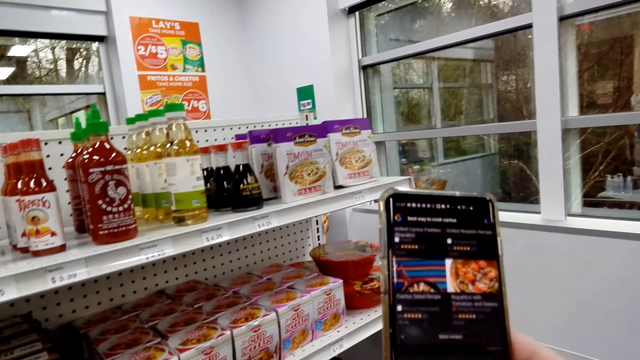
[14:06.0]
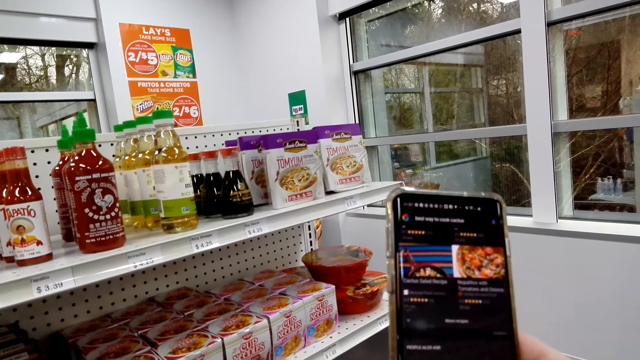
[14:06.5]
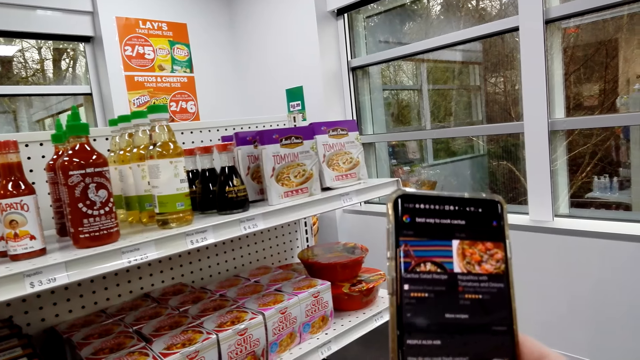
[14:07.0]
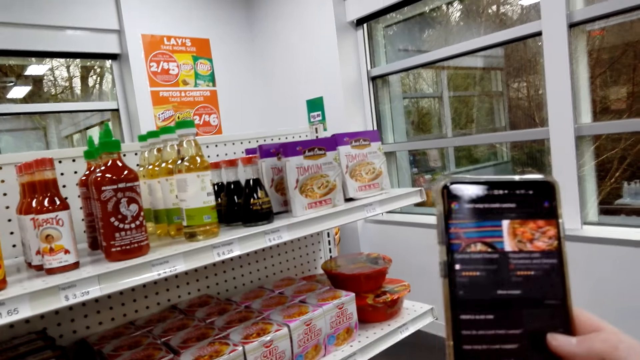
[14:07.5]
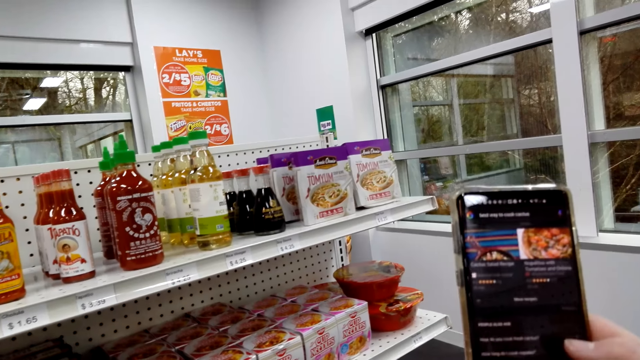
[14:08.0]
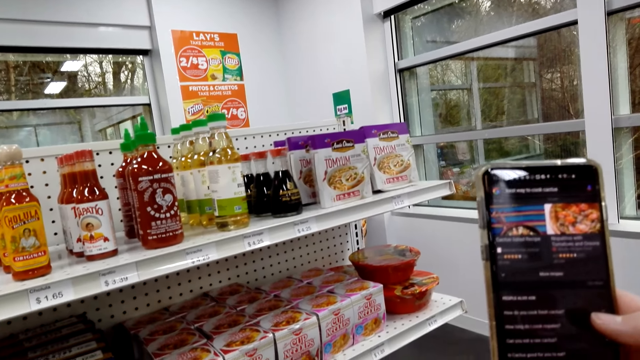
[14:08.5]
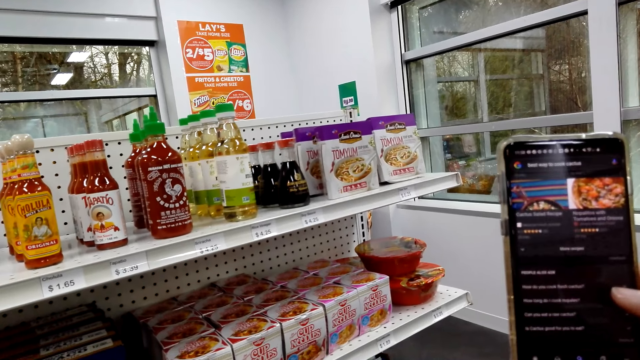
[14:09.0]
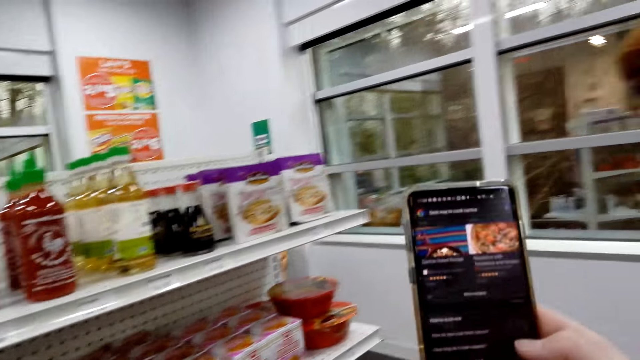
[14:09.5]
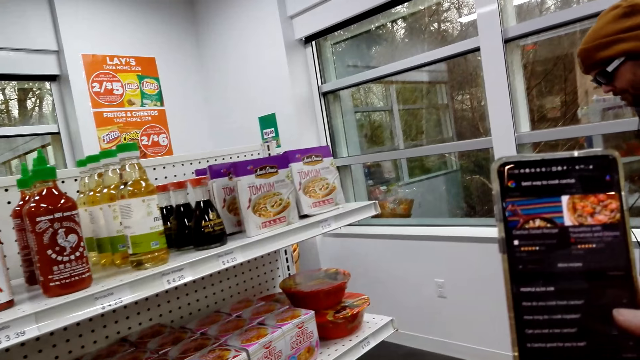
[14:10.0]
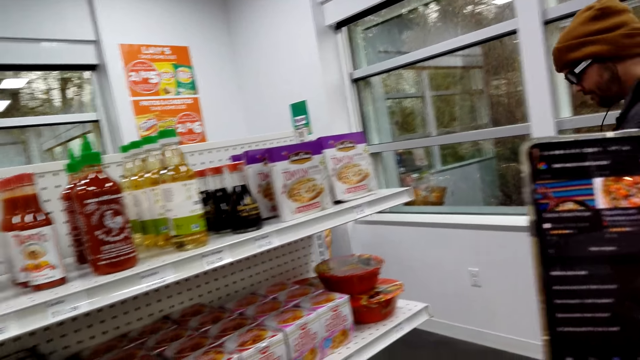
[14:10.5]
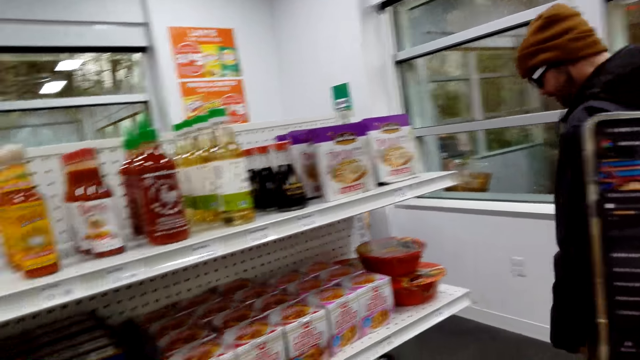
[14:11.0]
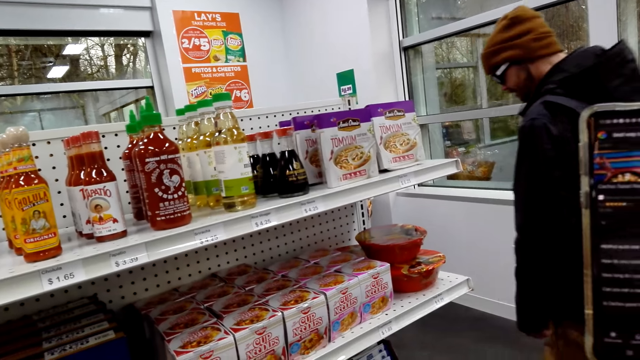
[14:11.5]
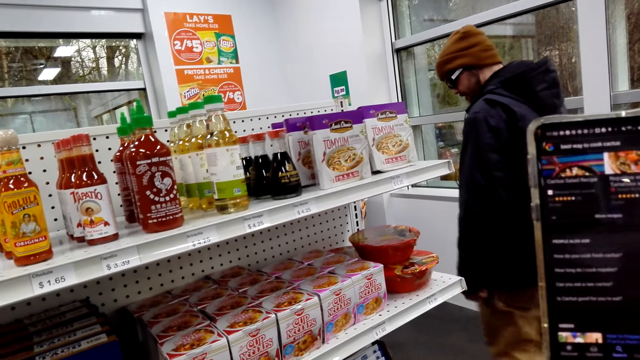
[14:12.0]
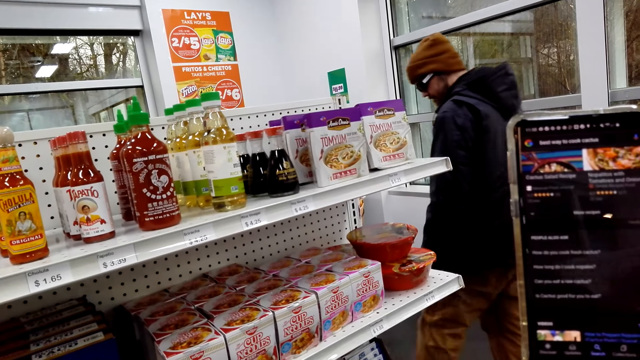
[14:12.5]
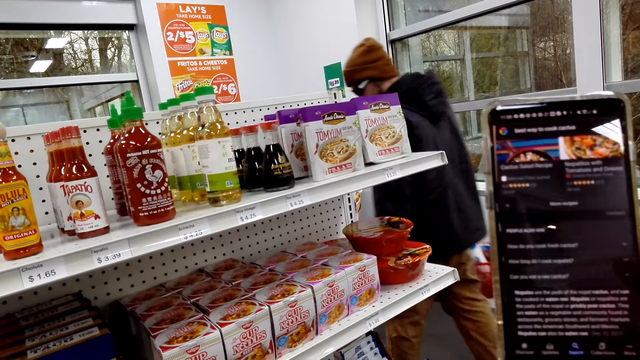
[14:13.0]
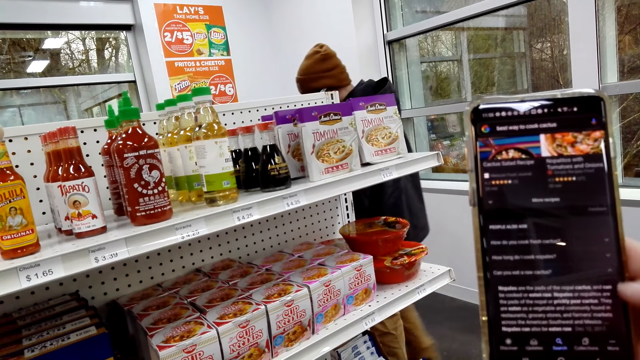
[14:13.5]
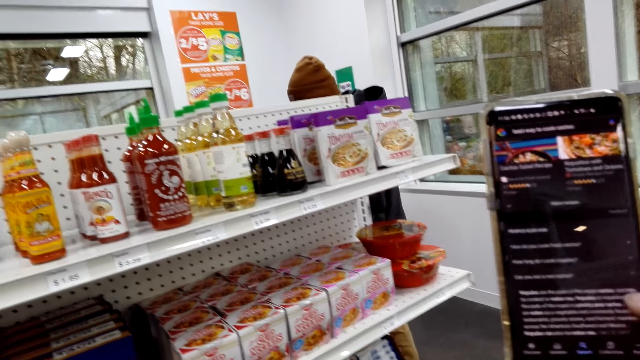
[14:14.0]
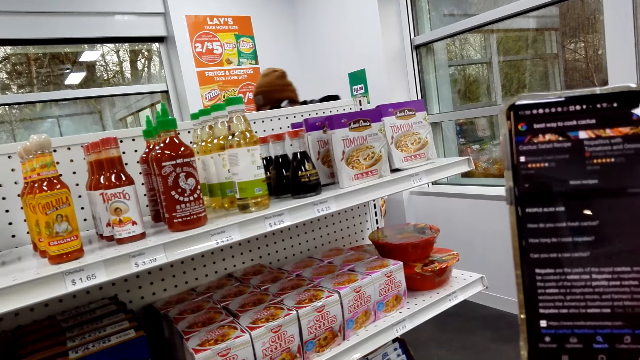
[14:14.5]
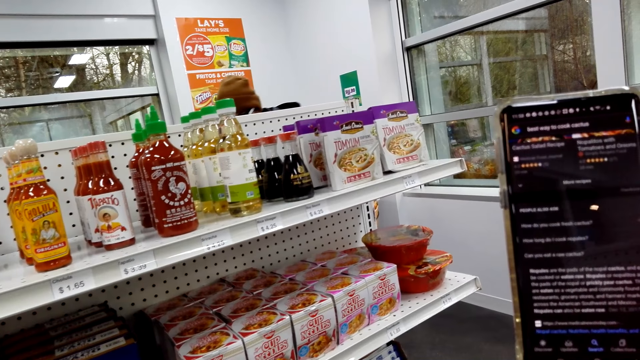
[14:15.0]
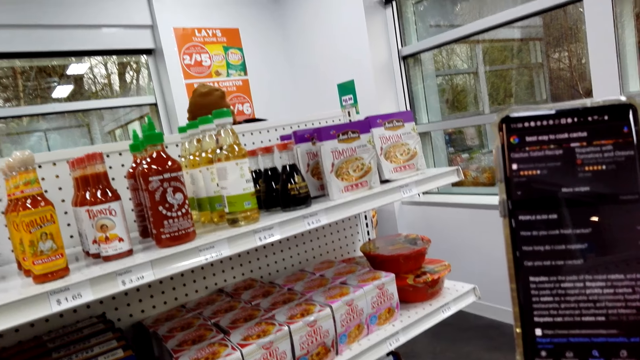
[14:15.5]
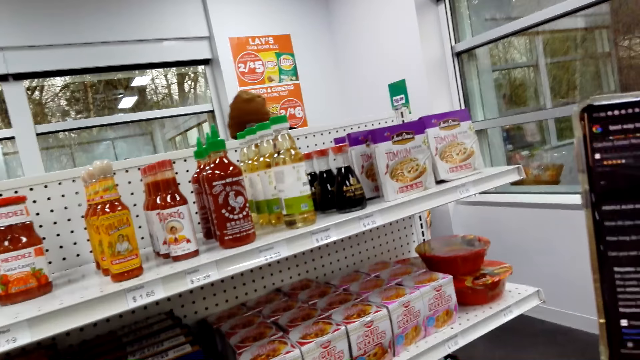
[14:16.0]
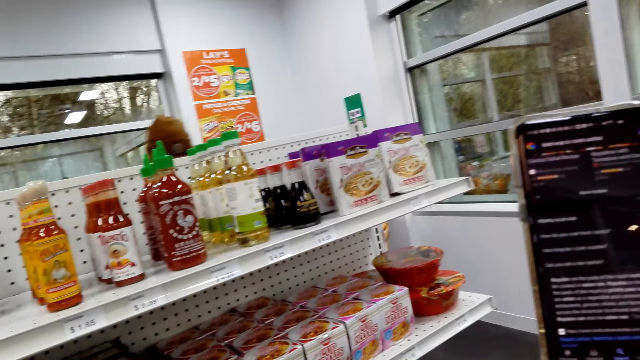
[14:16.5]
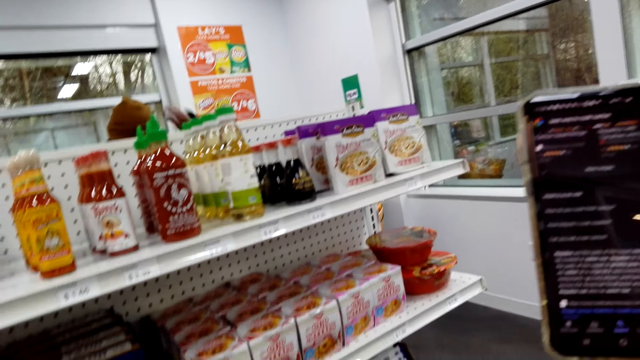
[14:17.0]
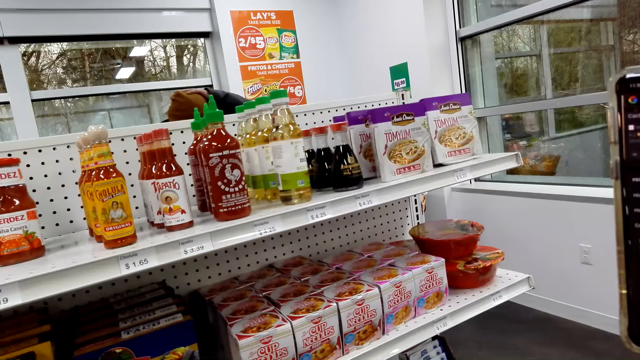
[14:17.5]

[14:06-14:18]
The camera wearer looks around.

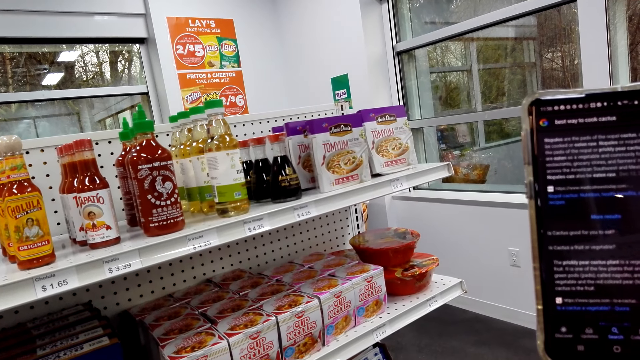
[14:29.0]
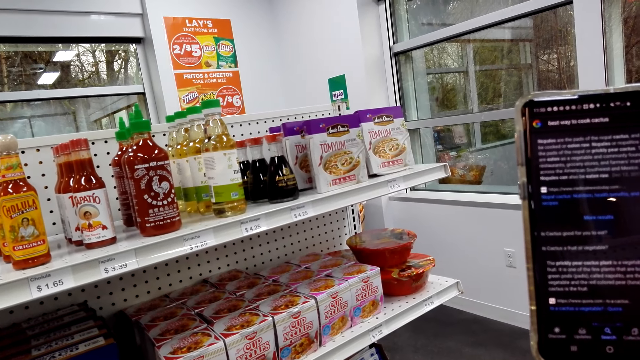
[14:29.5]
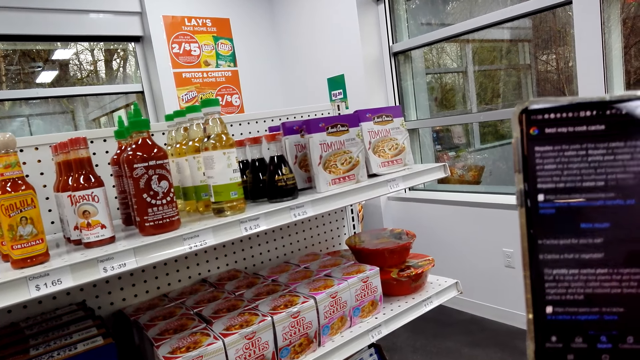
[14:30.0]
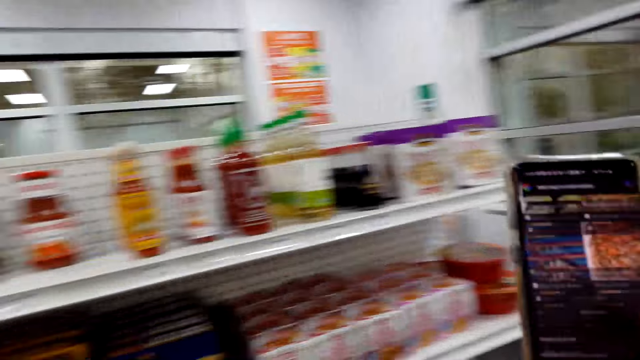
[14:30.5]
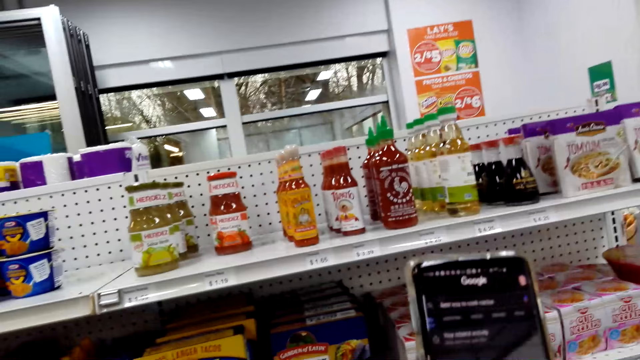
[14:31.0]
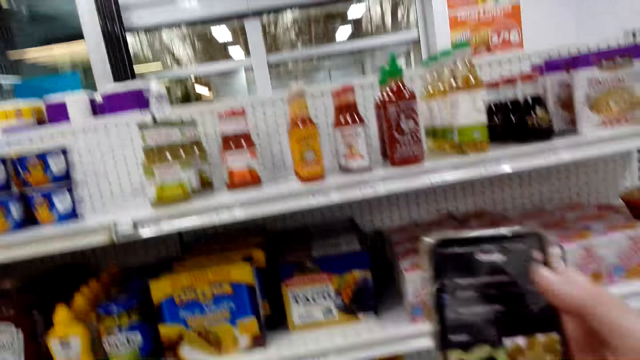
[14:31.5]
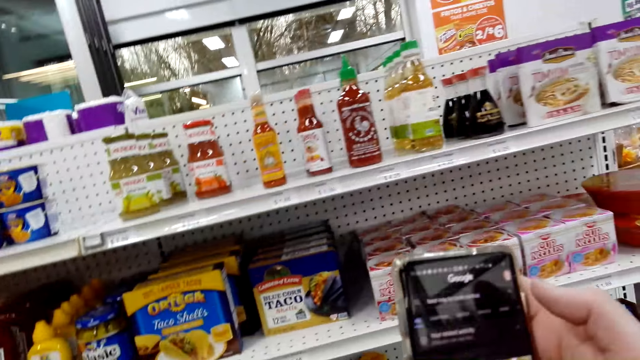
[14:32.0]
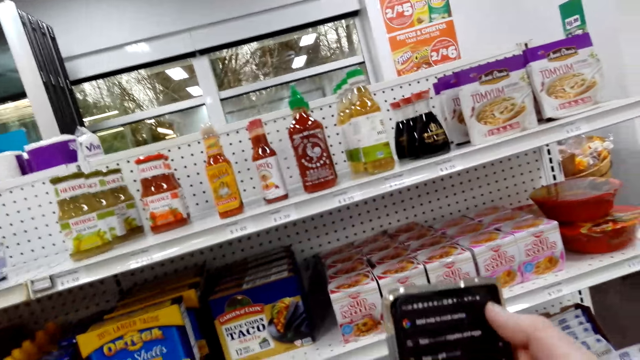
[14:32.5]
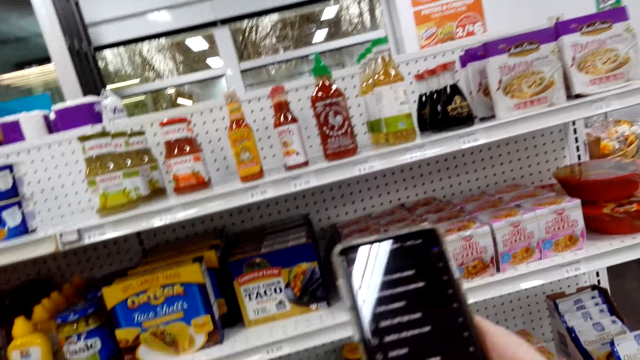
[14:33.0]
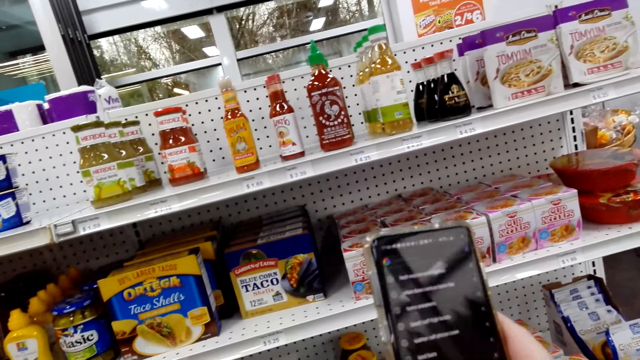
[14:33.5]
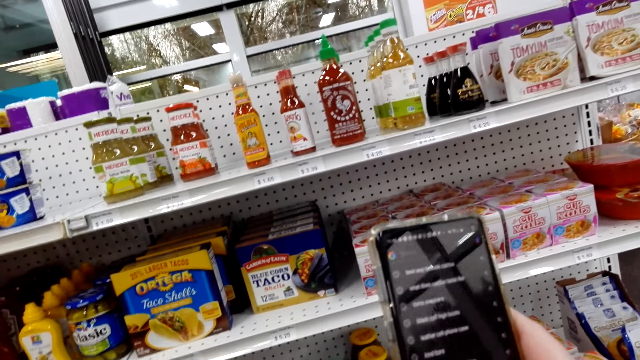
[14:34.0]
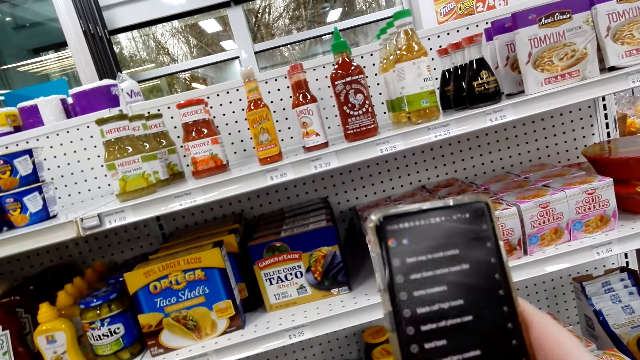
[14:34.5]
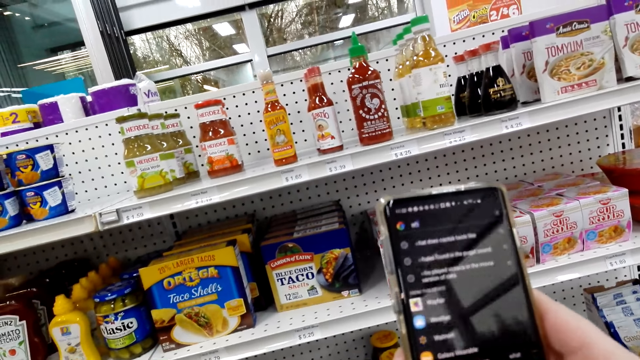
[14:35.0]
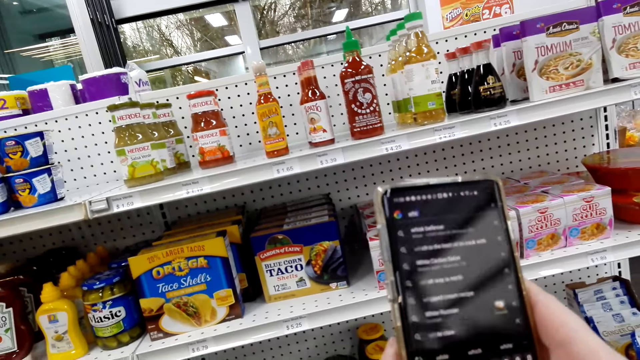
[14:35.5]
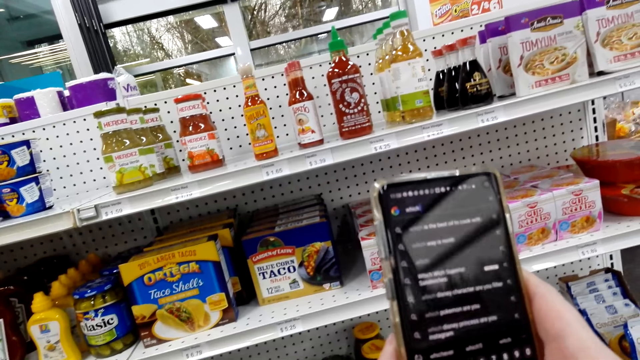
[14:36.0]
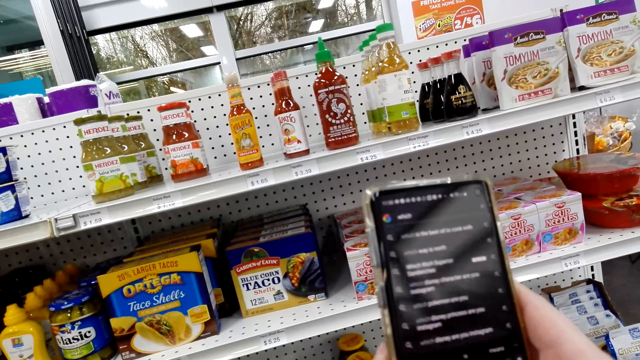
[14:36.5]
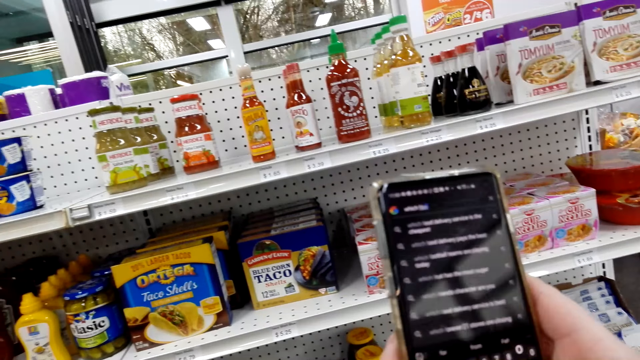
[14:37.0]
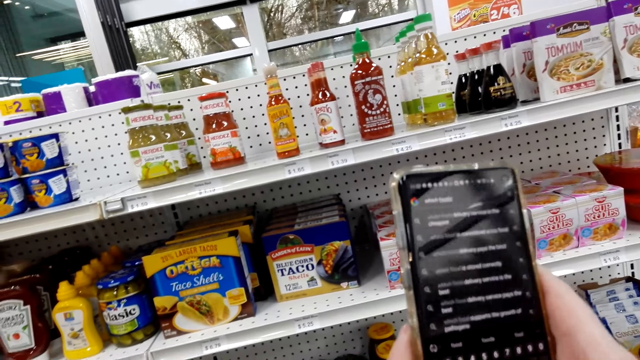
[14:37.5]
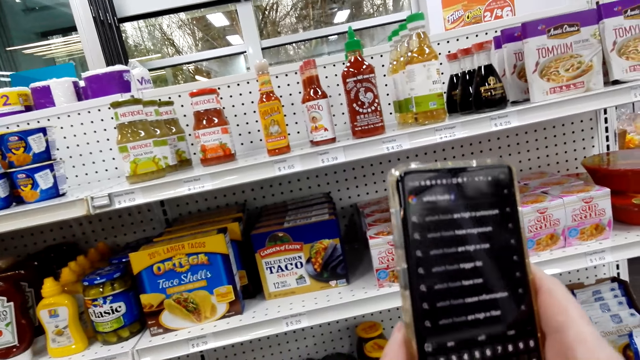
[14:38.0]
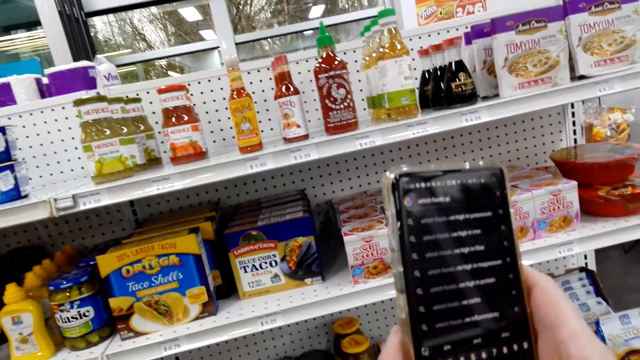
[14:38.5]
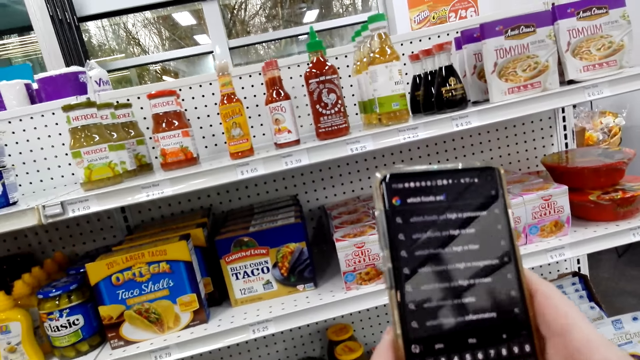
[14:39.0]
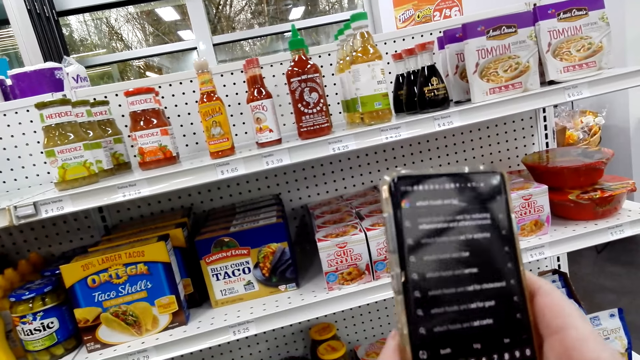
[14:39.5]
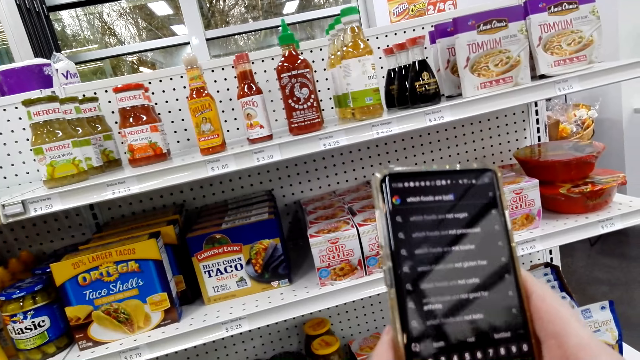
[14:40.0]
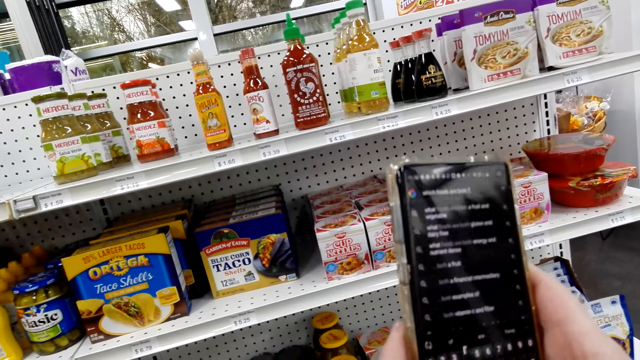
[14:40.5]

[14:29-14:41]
The camera wearer moves around. They type on the phone.
